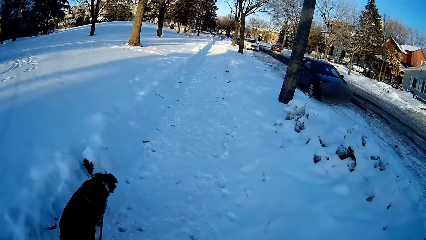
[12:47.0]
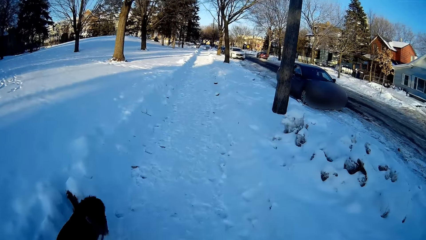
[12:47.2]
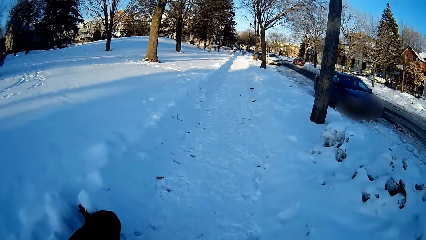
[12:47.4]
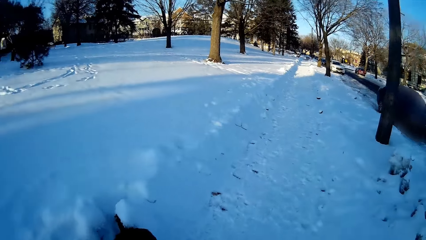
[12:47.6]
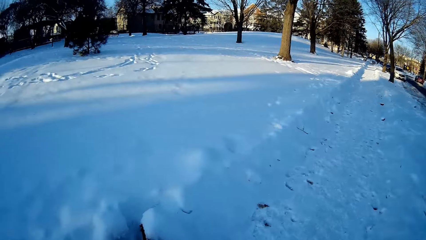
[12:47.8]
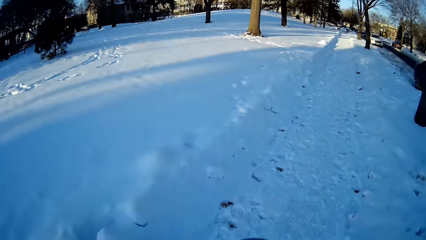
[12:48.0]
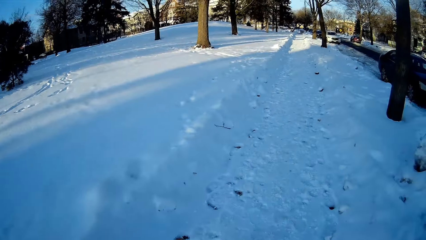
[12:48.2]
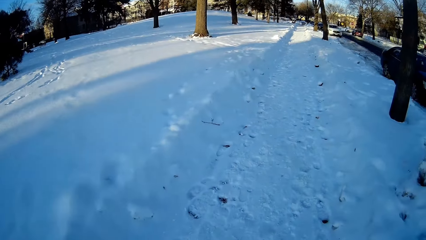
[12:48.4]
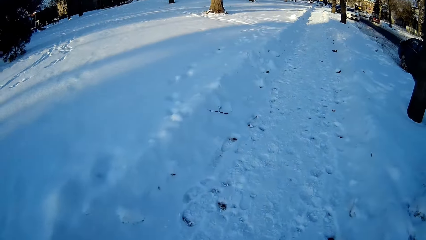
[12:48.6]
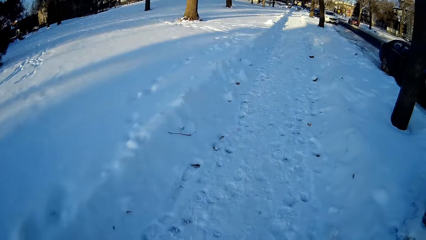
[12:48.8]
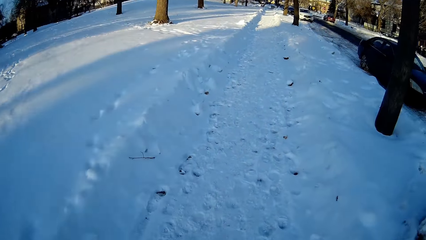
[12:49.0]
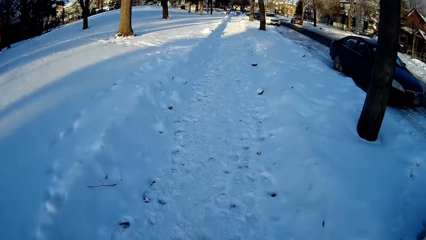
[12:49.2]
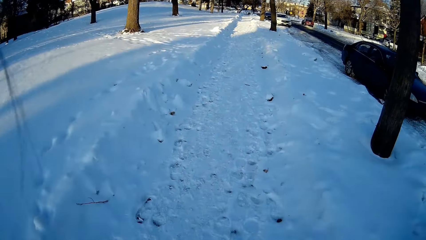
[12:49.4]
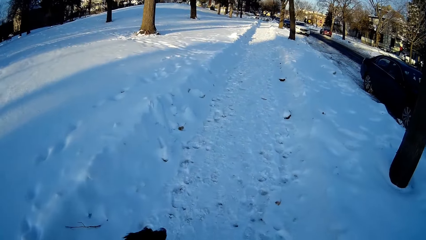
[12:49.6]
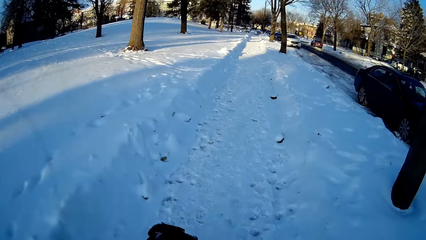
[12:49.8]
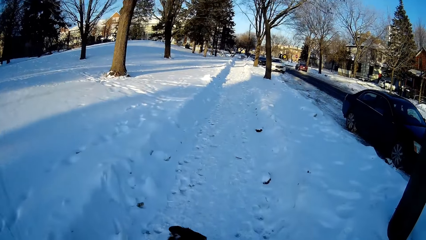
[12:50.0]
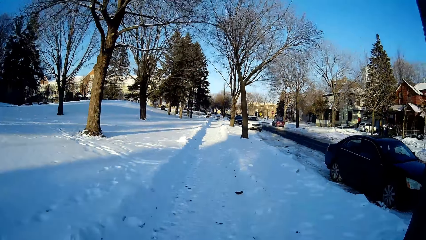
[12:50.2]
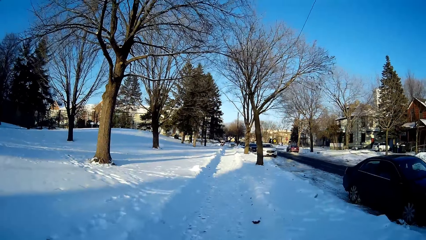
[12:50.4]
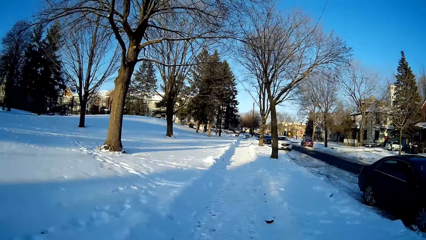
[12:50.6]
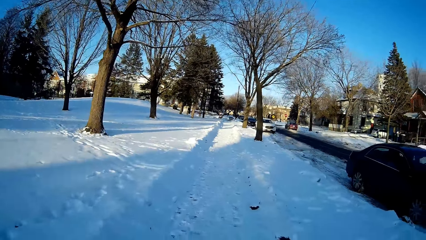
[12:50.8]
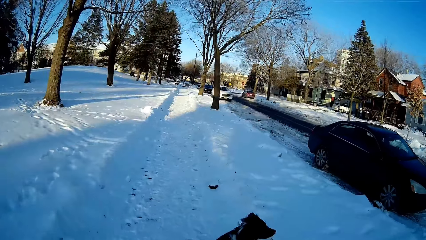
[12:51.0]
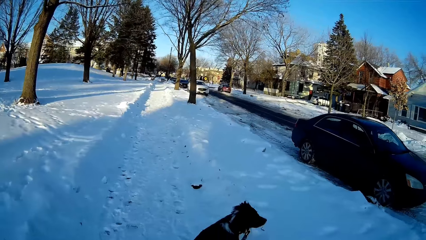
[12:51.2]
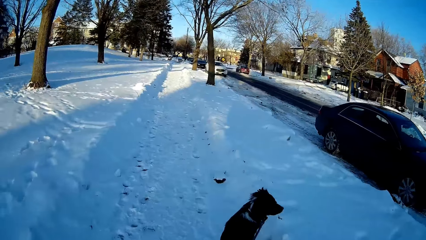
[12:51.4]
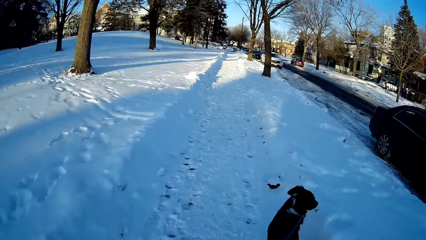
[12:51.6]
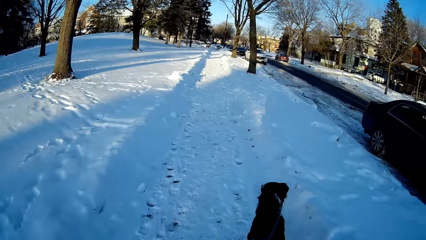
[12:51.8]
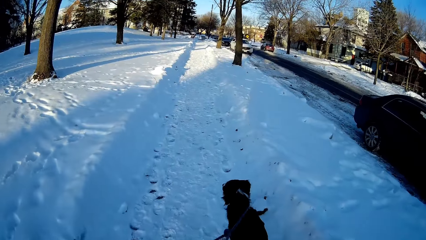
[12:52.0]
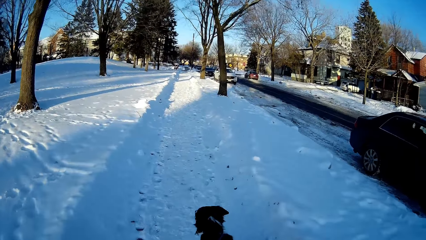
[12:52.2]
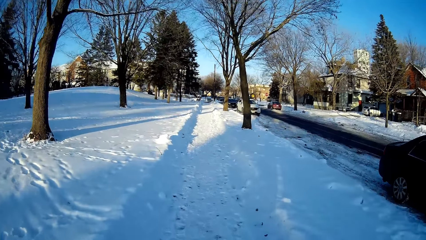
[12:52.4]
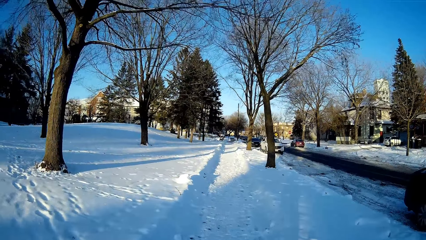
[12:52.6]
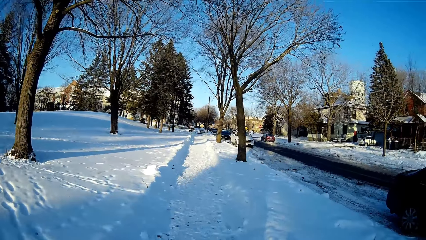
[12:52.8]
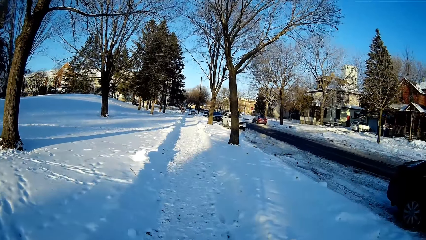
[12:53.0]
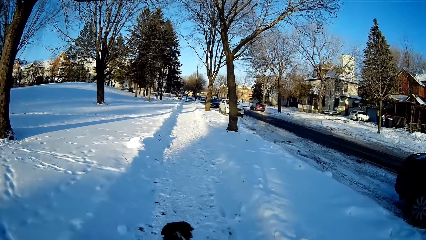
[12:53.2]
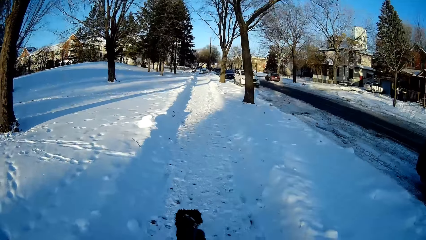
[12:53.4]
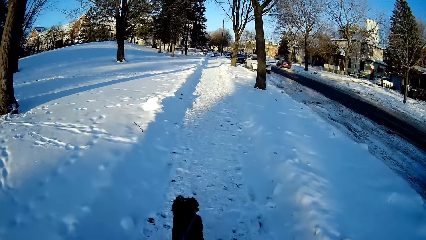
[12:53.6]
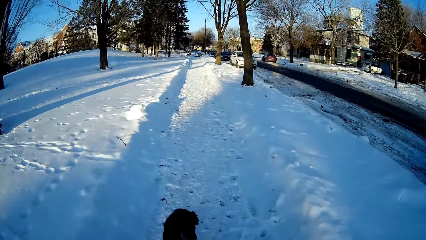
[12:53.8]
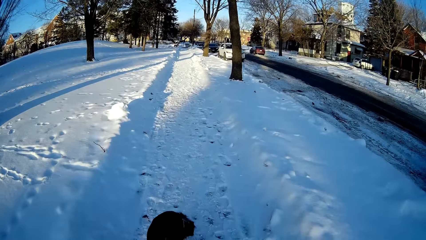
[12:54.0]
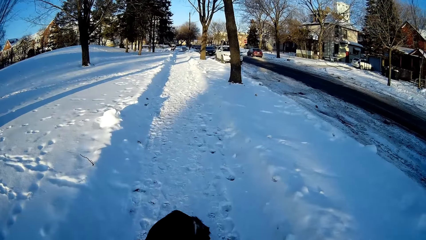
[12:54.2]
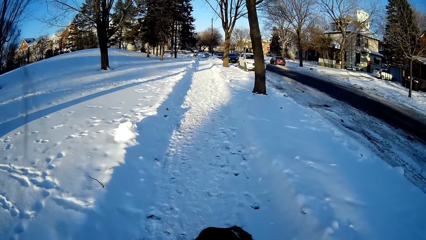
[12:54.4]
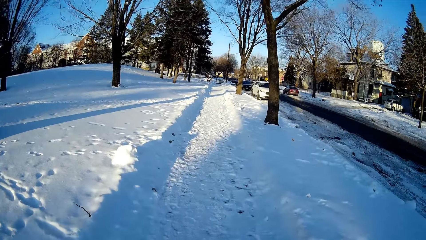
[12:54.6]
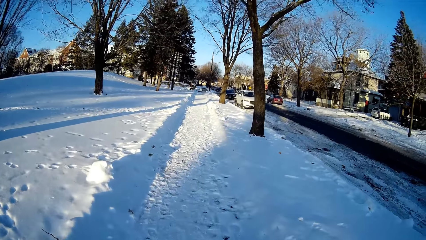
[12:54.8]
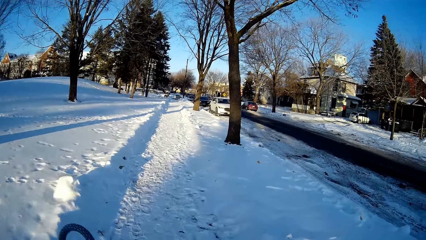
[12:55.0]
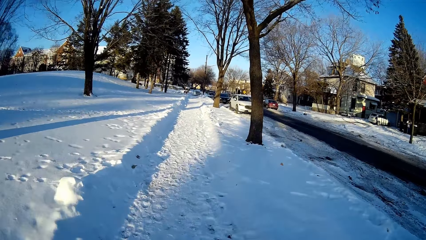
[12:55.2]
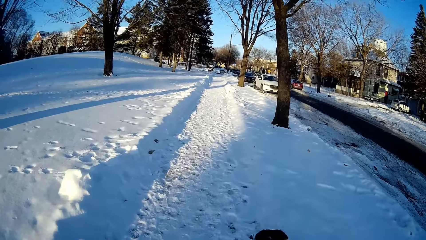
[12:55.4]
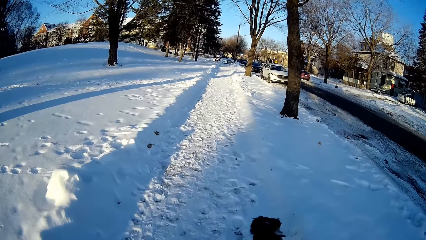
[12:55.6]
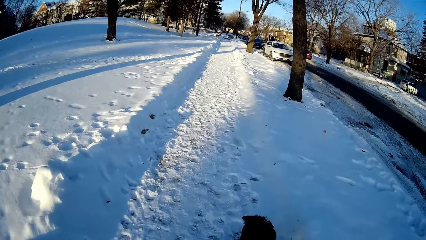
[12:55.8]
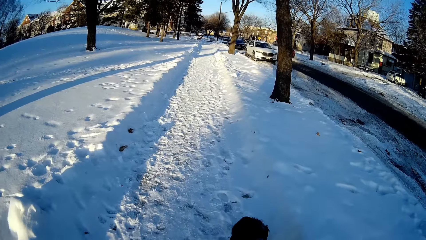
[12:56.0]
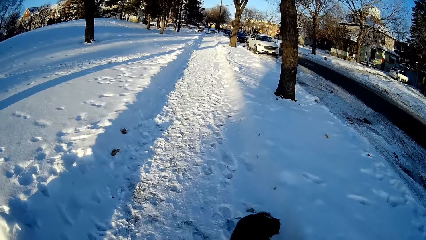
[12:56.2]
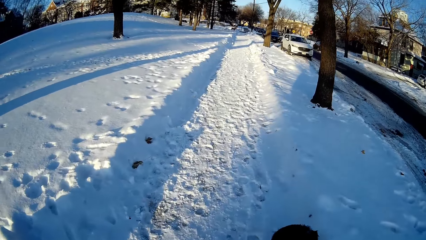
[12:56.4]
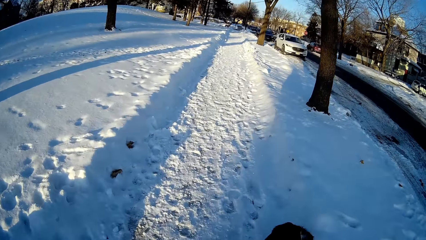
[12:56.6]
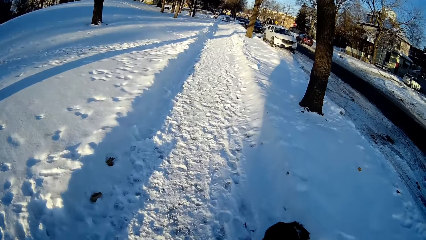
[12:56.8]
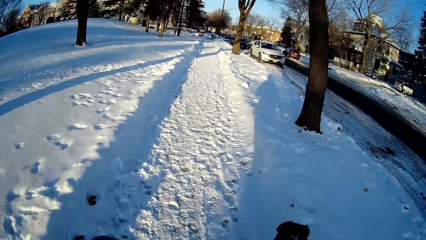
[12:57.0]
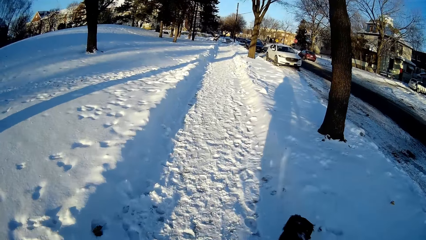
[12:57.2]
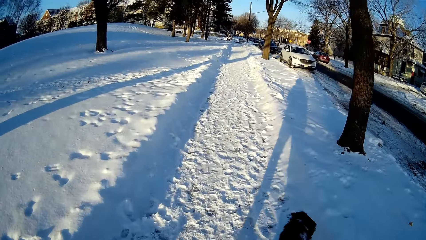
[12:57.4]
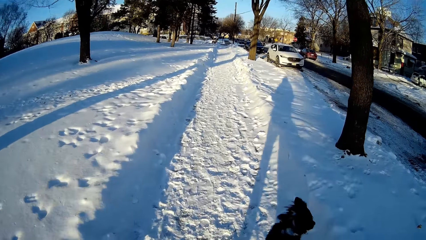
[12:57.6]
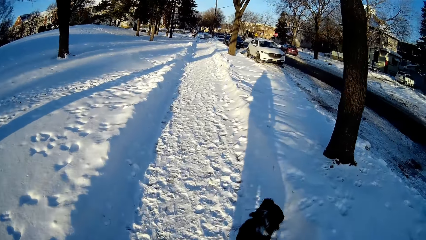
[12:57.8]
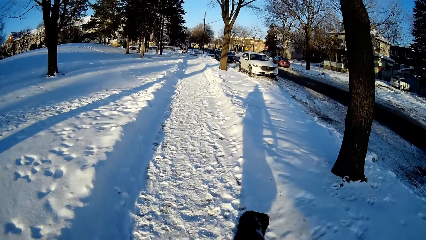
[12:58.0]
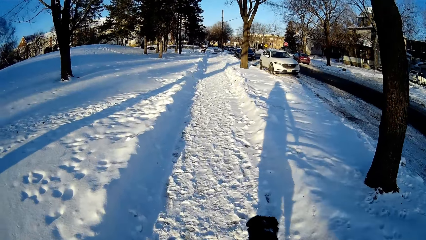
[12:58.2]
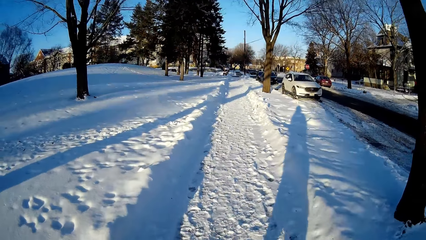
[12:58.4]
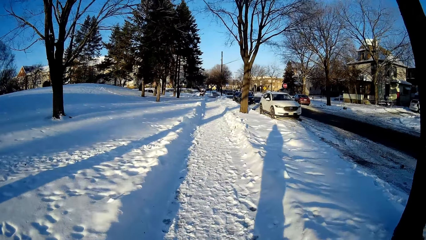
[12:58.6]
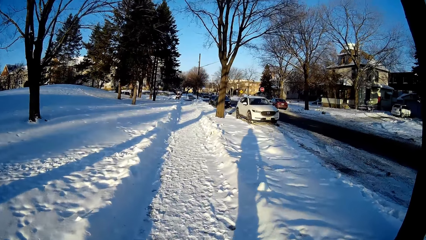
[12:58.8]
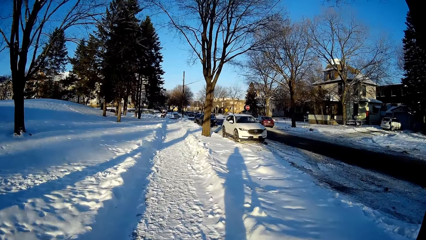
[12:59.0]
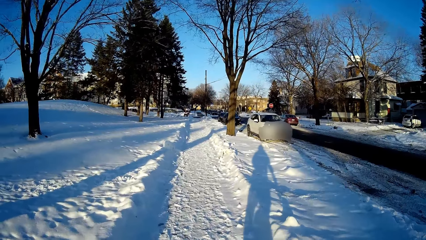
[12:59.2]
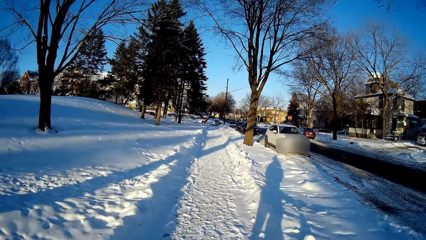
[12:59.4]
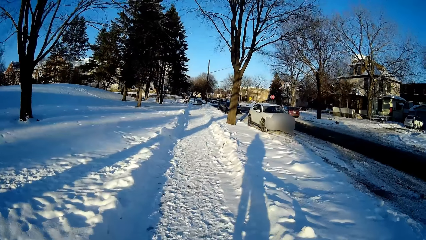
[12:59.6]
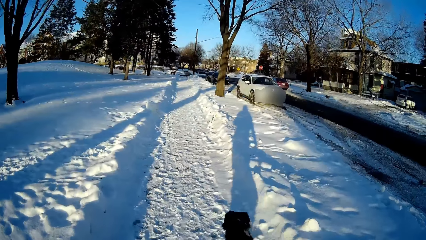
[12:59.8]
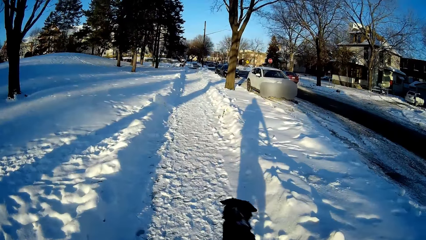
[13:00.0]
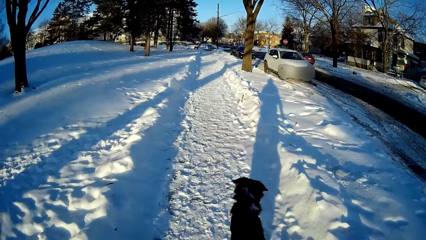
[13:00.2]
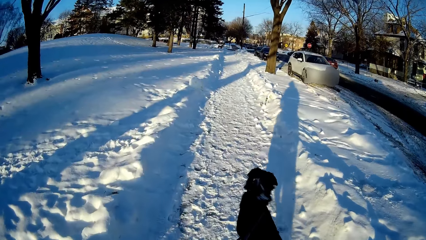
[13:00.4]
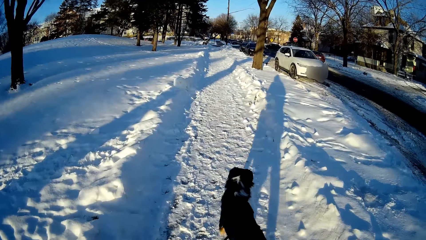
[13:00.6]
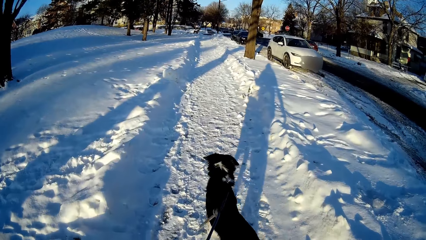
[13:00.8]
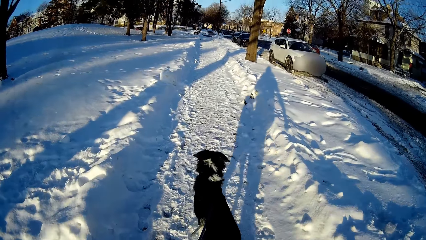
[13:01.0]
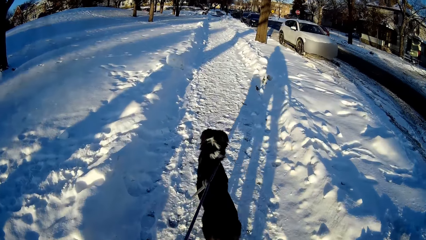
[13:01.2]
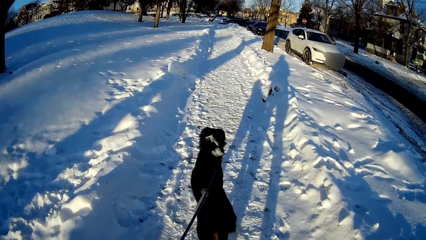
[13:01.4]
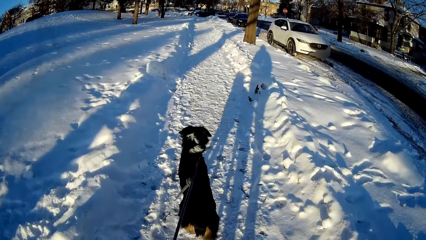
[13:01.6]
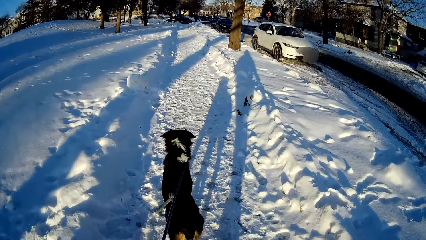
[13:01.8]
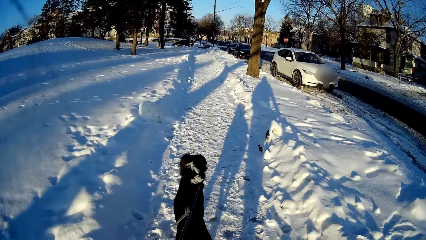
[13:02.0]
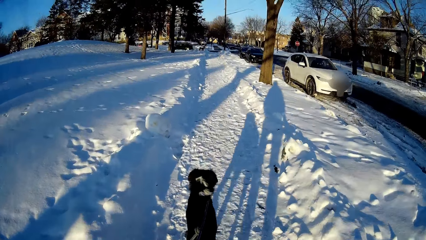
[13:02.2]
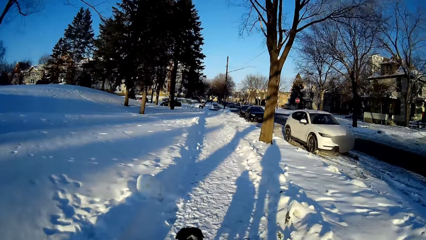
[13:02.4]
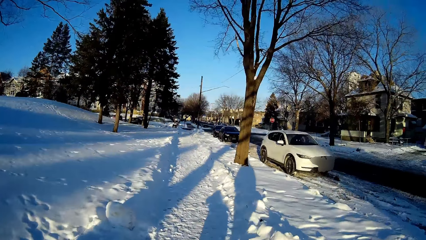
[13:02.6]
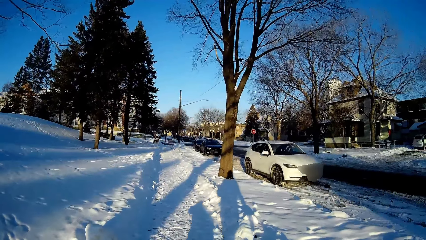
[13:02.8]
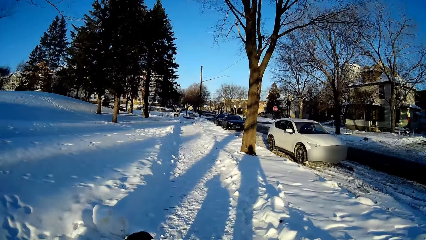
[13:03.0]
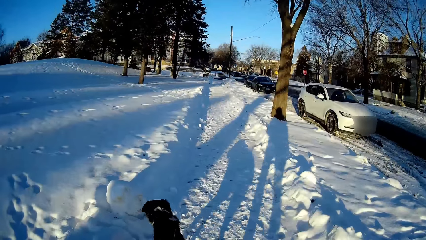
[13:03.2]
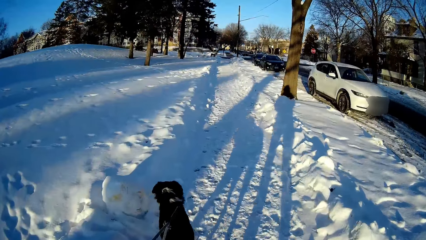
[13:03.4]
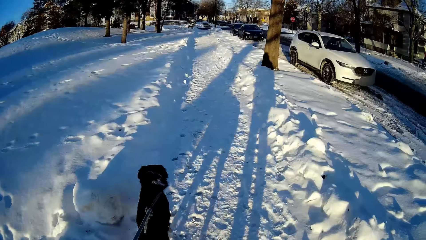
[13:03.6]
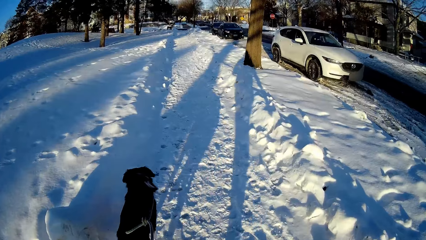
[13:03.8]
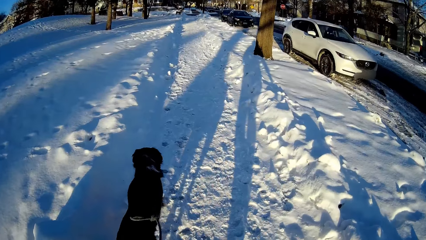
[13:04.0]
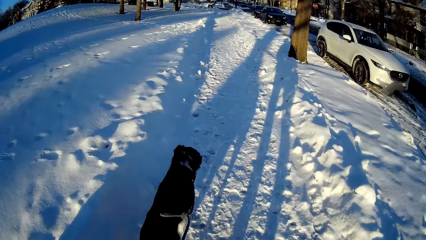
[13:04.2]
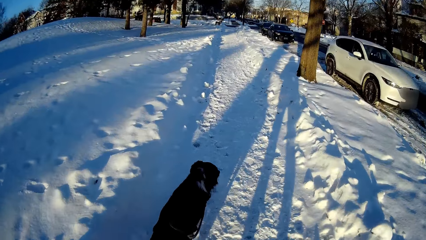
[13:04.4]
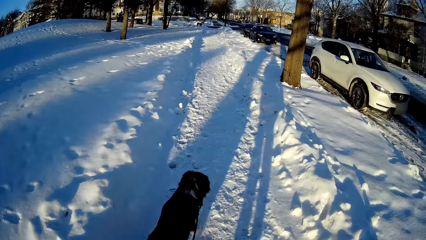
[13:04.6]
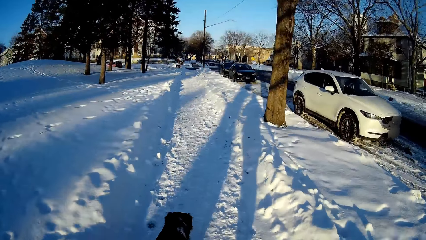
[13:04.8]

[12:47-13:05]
The camera wearer's dog walks on the street.
